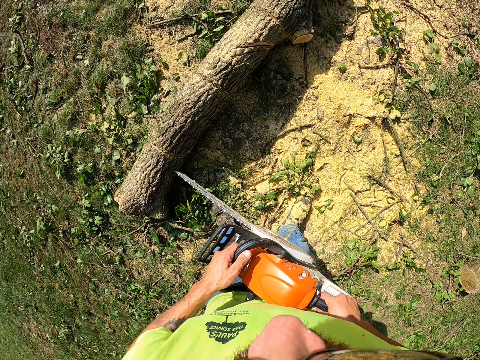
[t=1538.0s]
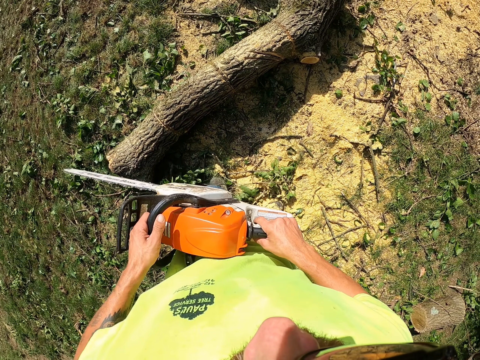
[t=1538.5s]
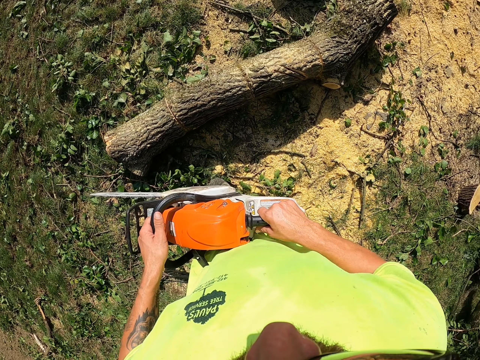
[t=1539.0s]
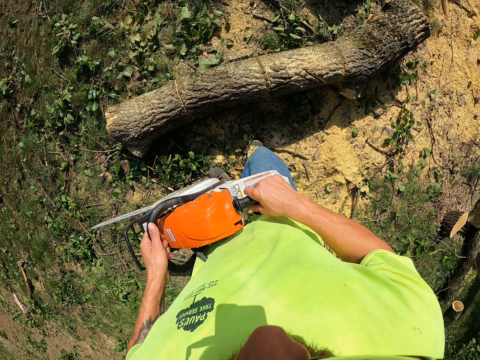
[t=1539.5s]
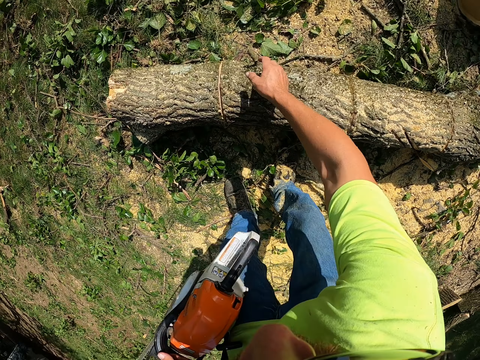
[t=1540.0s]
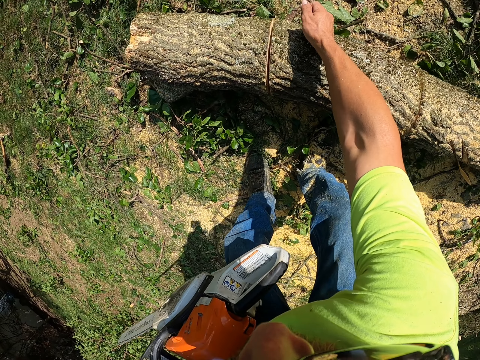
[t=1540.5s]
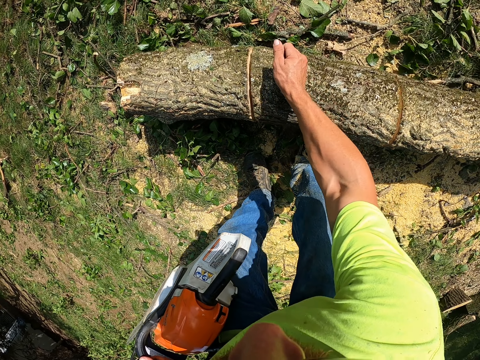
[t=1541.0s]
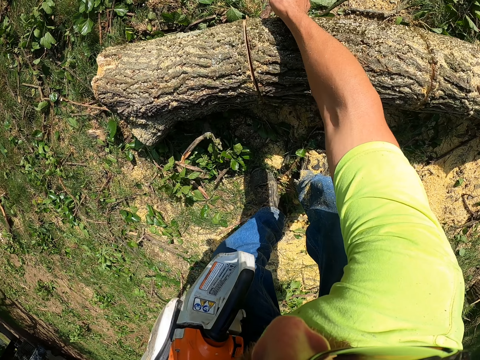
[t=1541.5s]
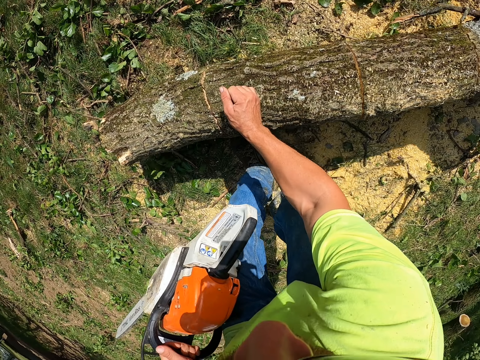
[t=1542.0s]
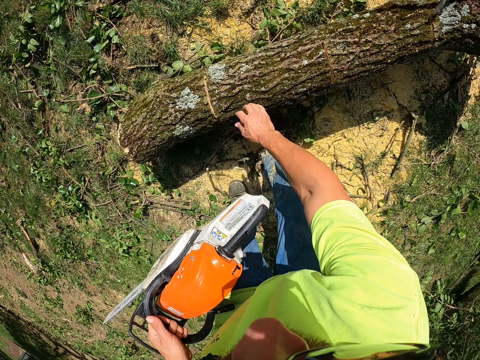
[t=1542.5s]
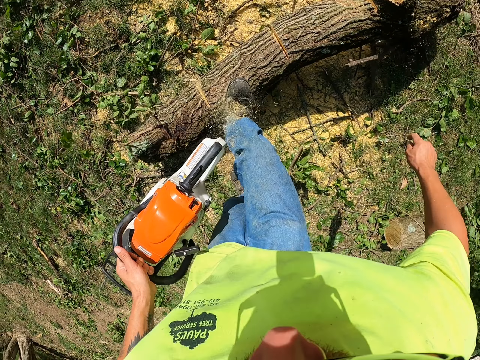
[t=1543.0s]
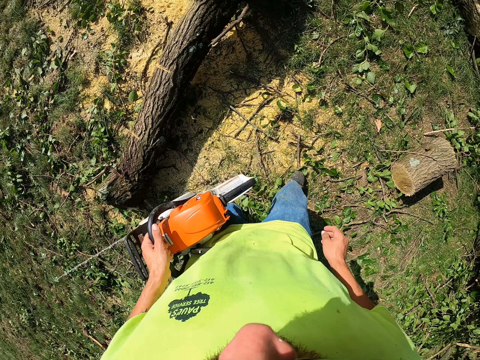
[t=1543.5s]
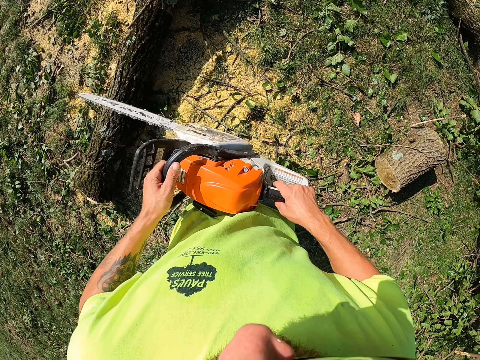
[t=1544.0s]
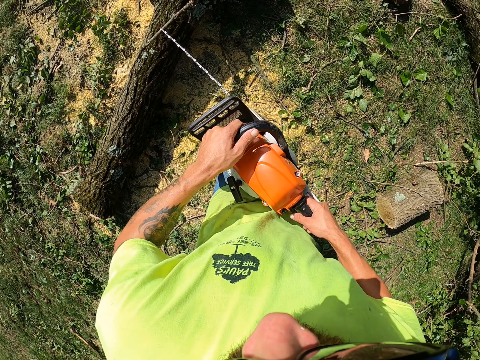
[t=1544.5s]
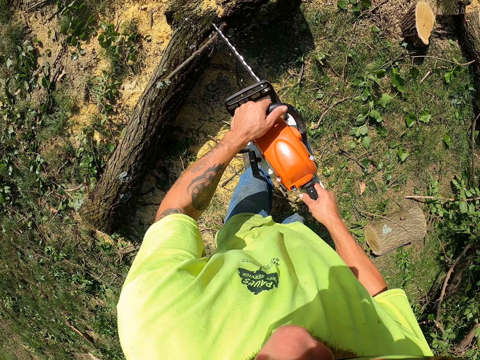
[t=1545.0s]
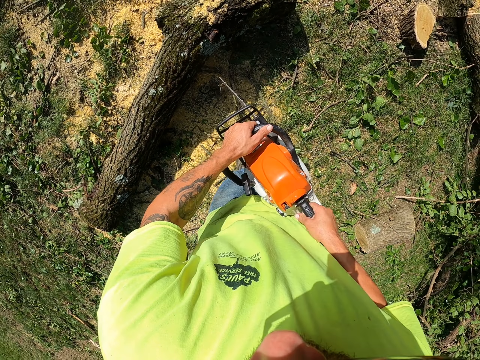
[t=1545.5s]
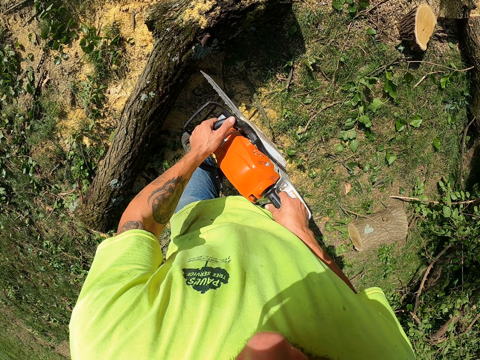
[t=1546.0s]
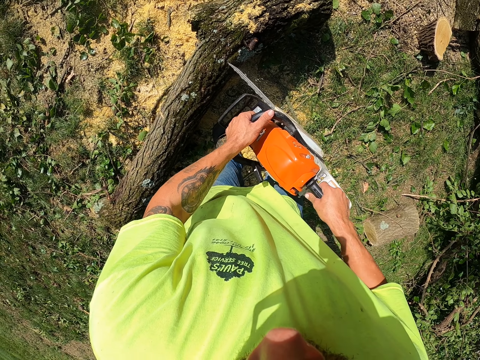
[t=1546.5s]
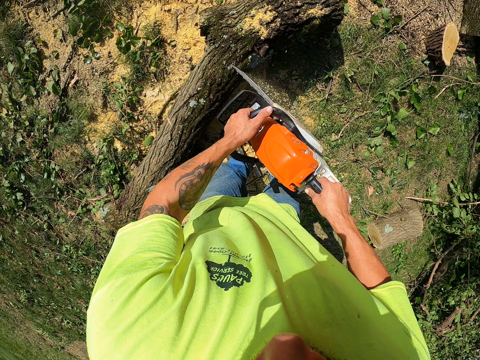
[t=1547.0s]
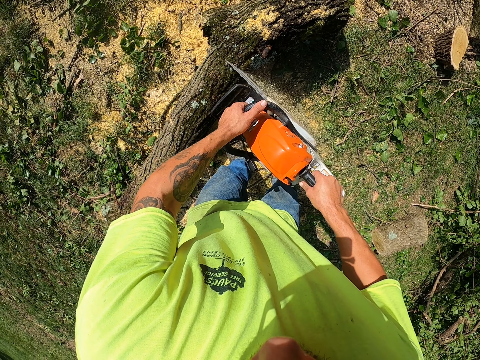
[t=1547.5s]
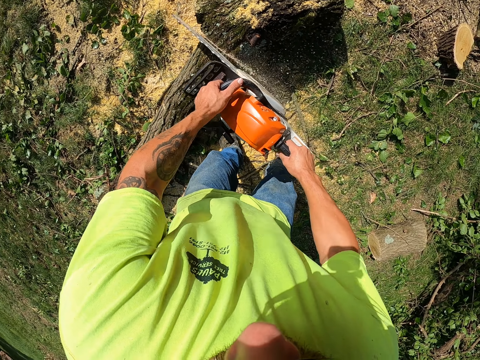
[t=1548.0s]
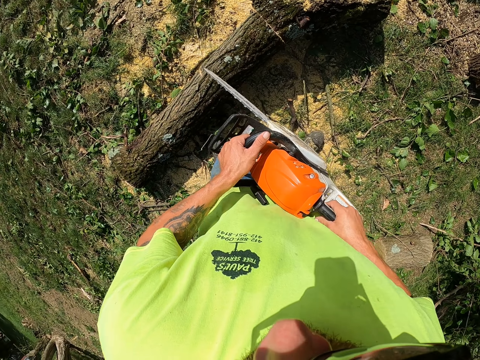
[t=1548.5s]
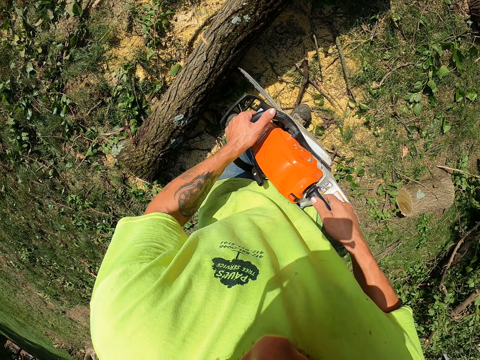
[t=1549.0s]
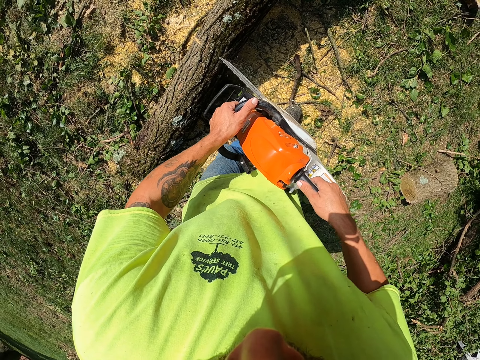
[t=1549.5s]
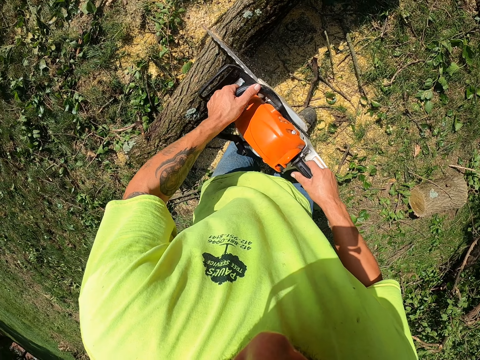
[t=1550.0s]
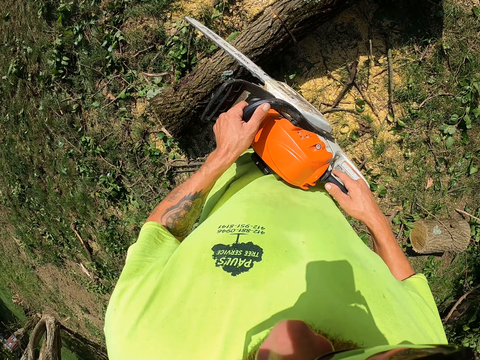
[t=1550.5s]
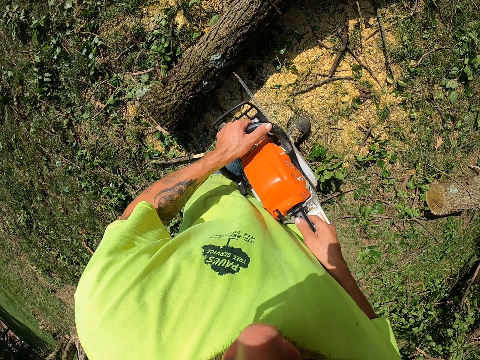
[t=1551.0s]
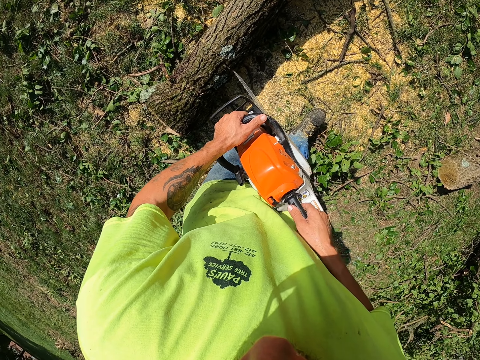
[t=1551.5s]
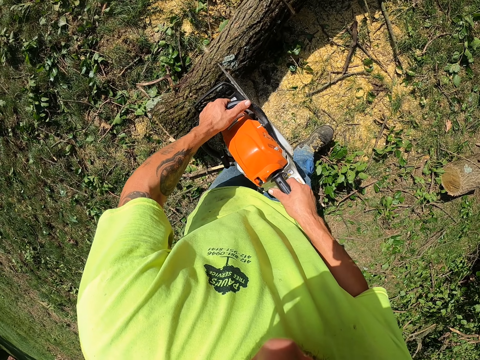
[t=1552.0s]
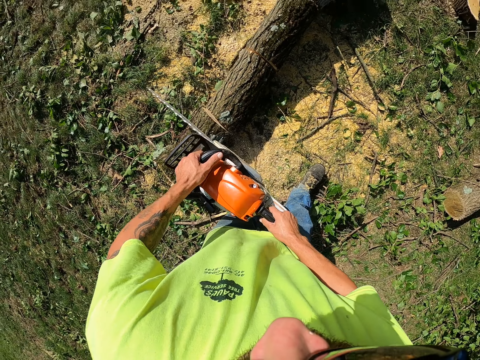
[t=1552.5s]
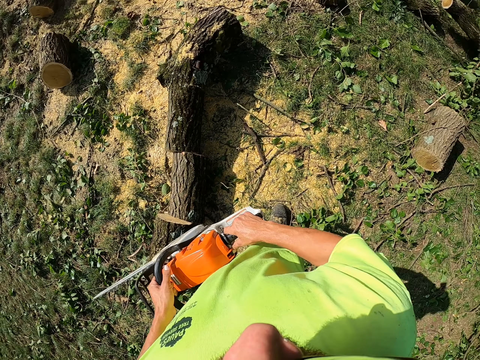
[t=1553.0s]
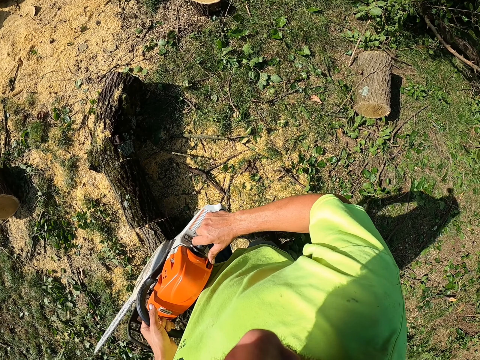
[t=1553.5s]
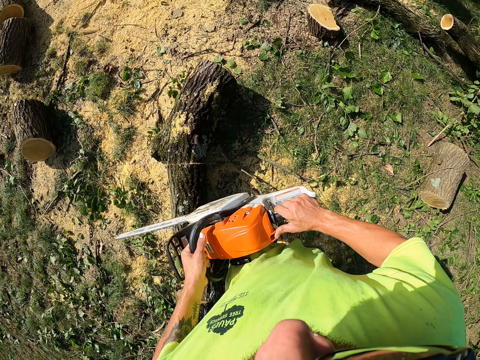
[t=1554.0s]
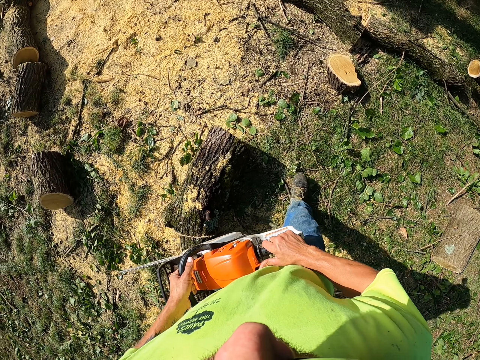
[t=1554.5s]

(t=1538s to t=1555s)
The camera wearer turns the log of wood or tree with his right hand. He kicks the log of wood with his right leg. He steps on the tree. He removes a branch from the log of wood with the chainsaw in both hands. He cuts the log of wood on the ground with the chainsaw in both hands. He cuts a tree trunk. He cuts it again.

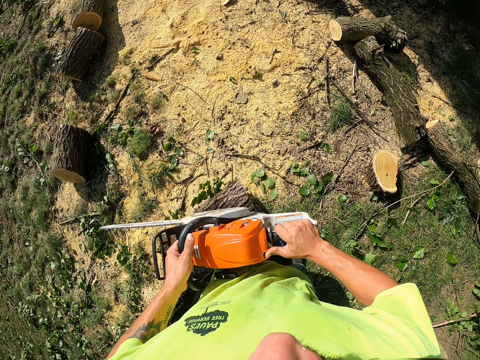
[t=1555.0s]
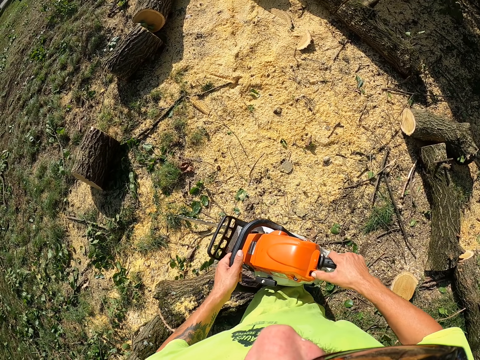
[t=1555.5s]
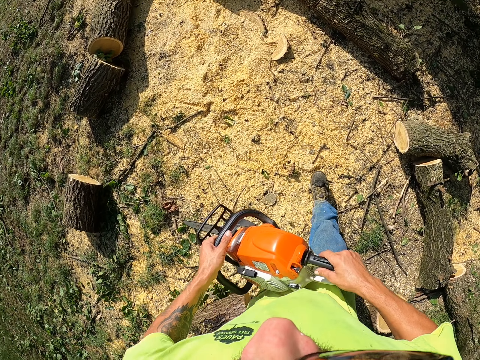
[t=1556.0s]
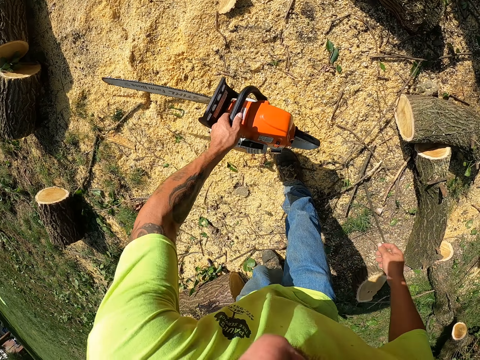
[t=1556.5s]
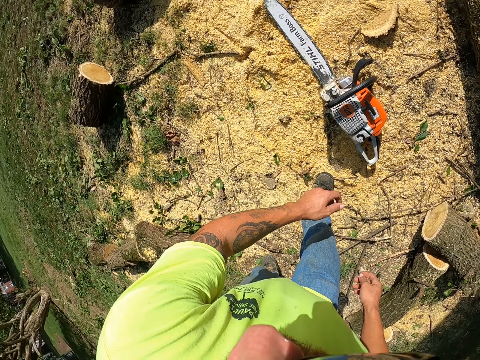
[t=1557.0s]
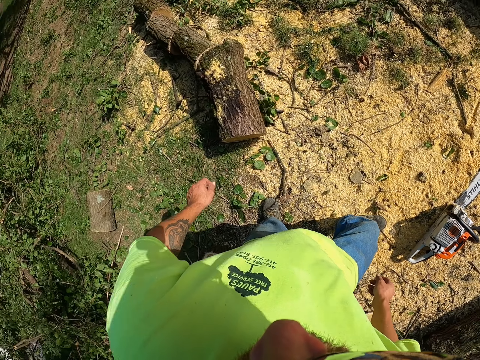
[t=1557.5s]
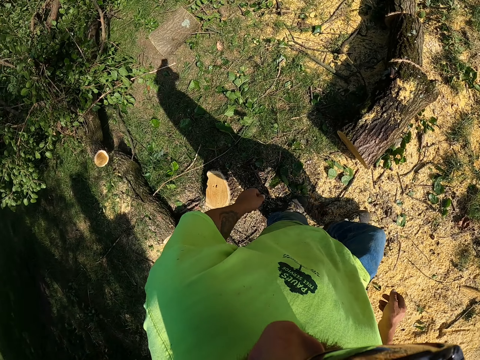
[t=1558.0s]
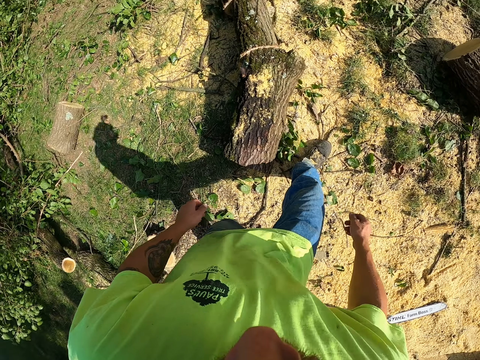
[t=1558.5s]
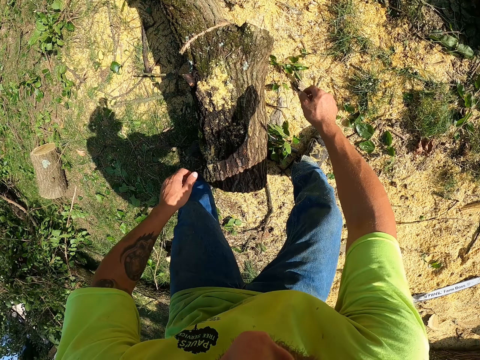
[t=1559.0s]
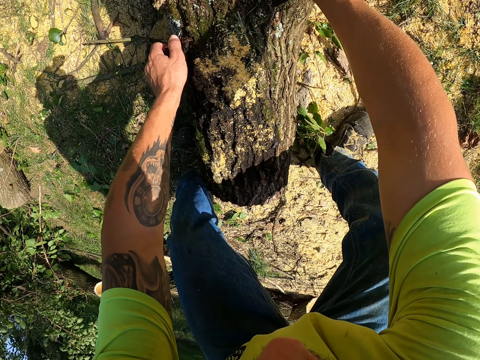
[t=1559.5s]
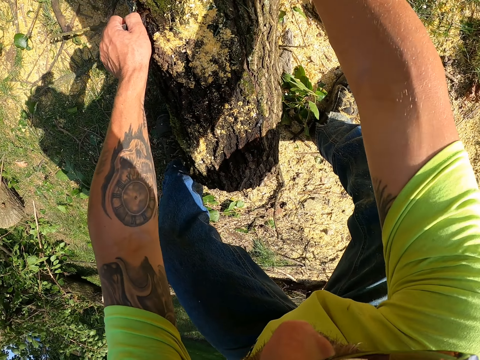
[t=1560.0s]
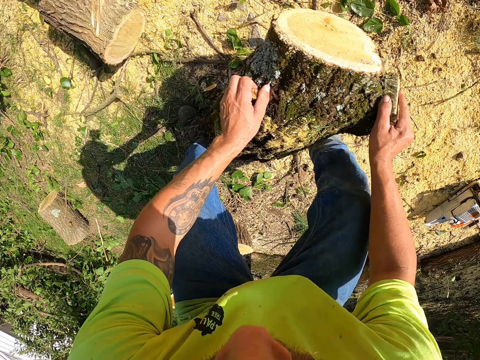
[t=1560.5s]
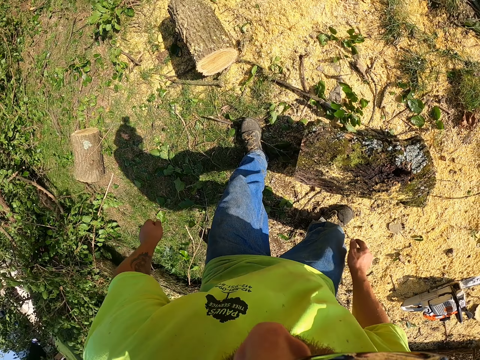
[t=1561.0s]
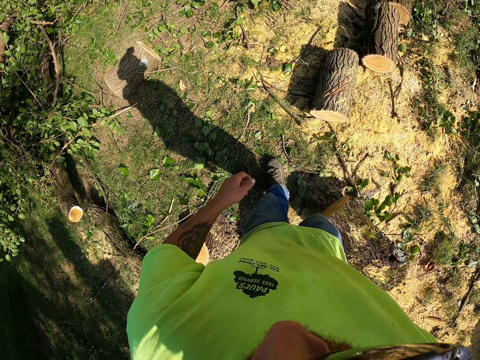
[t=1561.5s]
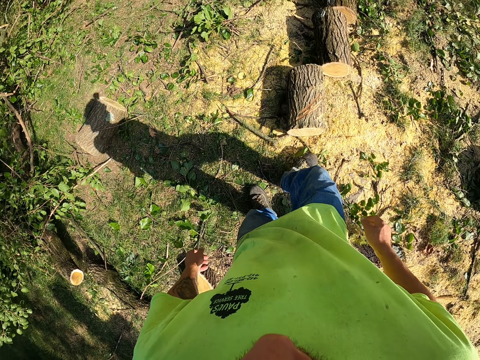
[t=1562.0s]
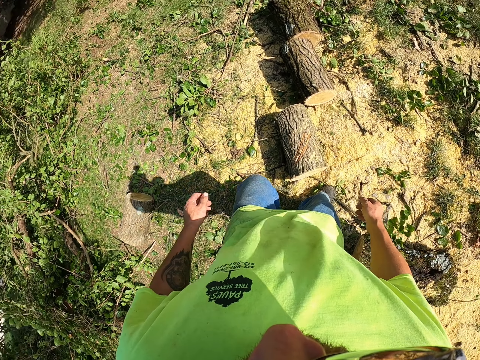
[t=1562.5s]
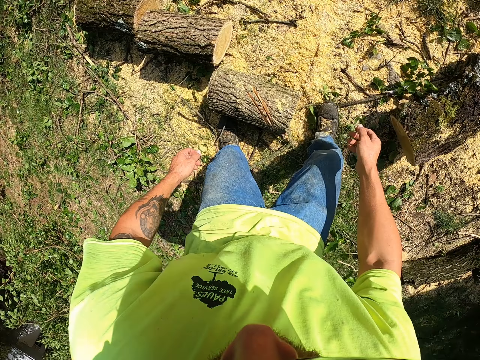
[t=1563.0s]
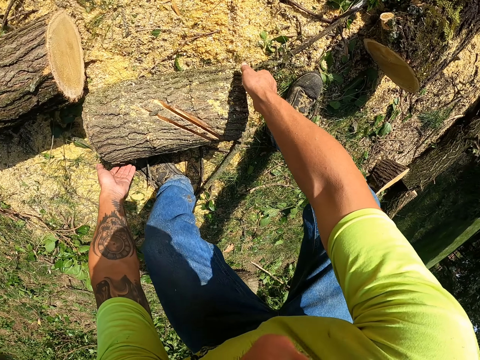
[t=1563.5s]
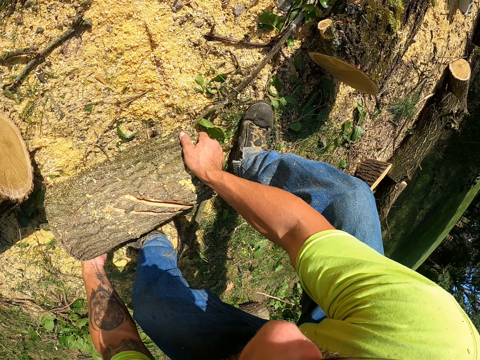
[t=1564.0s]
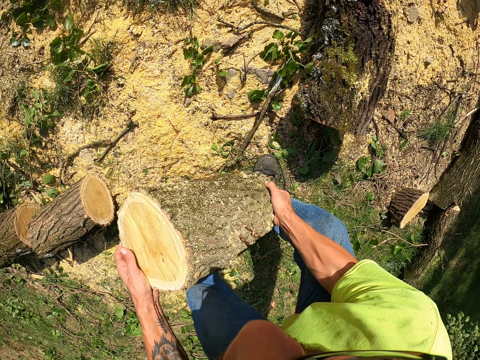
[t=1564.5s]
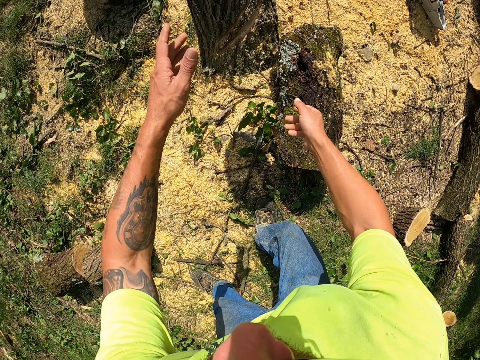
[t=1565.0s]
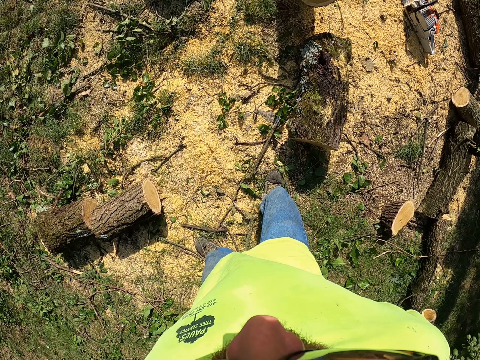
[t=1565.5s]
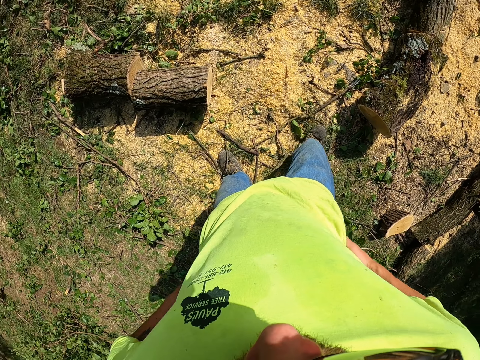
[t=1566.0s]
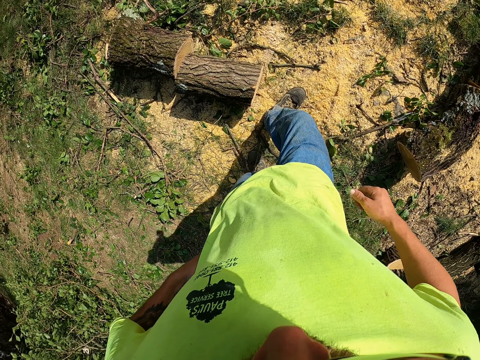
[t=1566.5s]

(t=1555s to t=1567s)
The camera wearer drops the chainsaw on the ground with his left hand. He lifts a log of wood from the ground with both hands. He drops the log of wood on the ground with both hands. He carries a log of wood on the ground with both hands and throws the log of wood on the ground with both hands.
